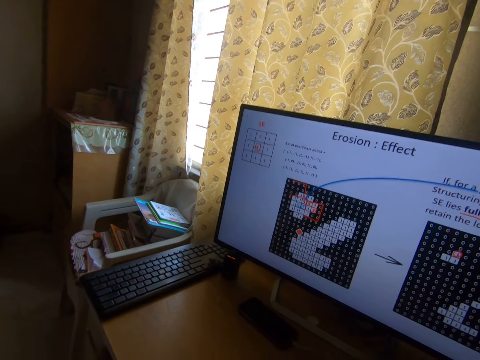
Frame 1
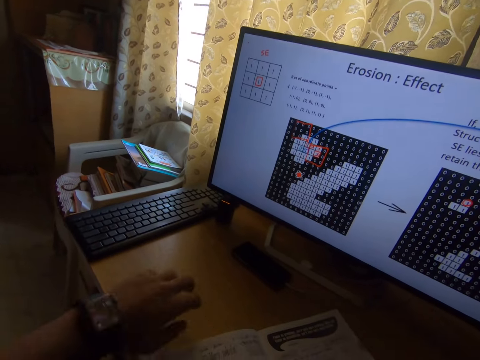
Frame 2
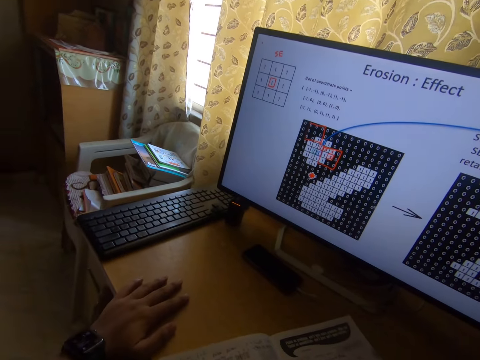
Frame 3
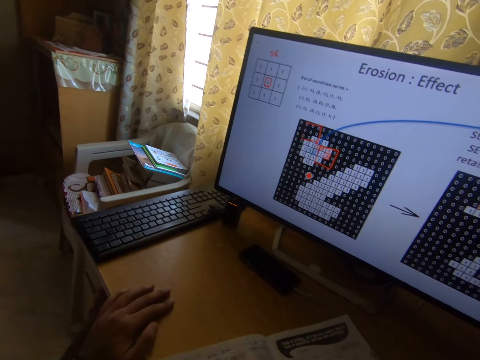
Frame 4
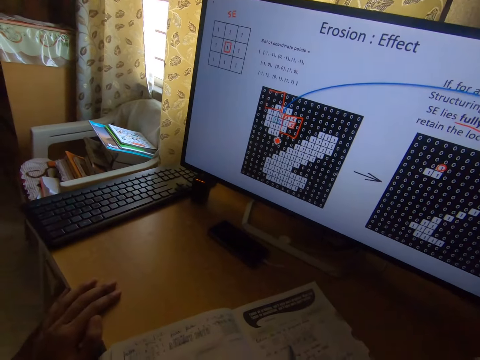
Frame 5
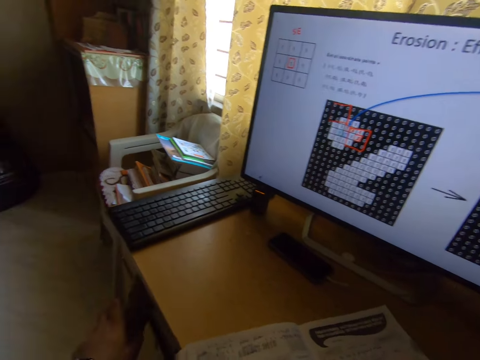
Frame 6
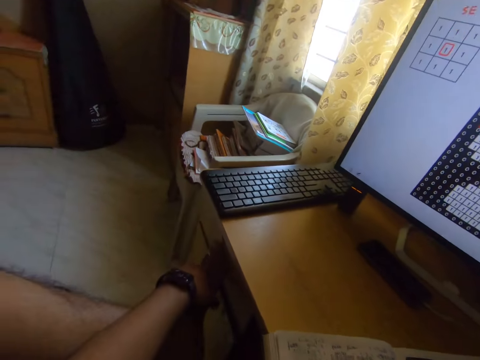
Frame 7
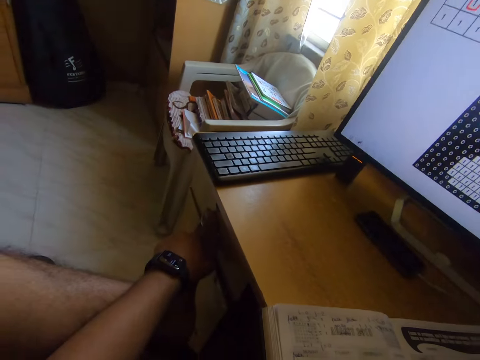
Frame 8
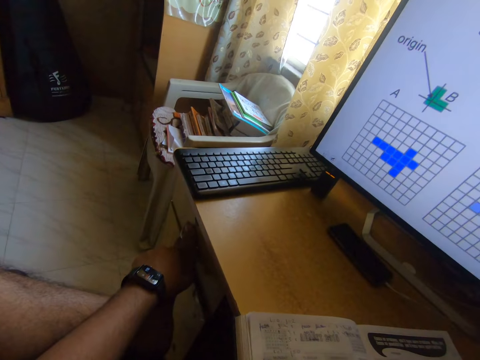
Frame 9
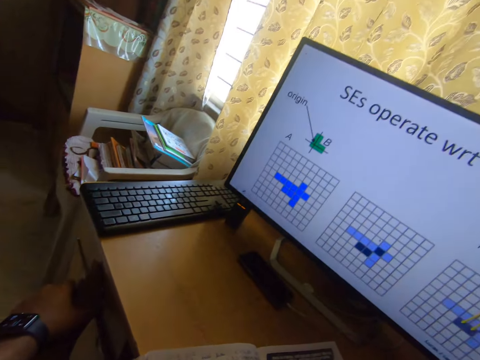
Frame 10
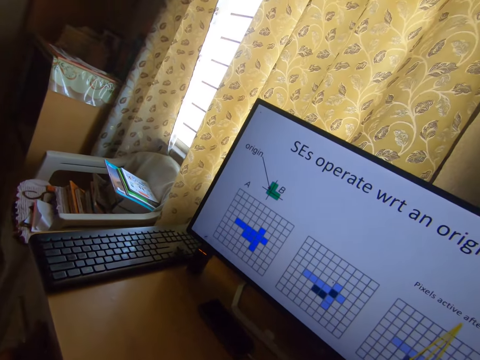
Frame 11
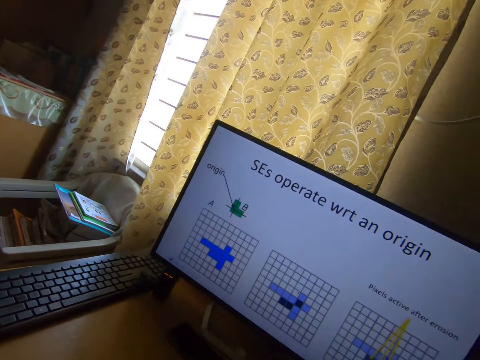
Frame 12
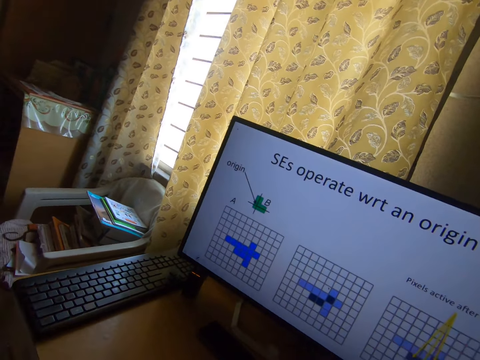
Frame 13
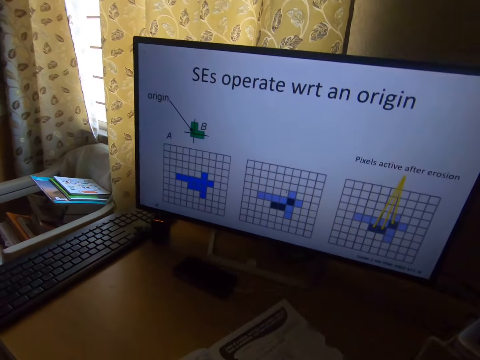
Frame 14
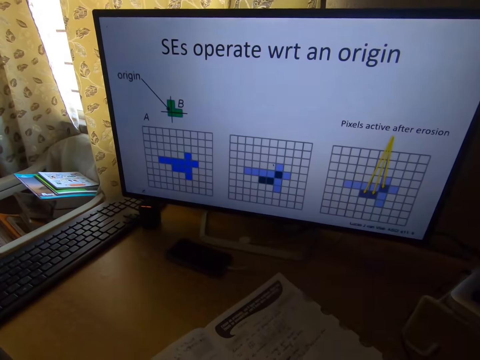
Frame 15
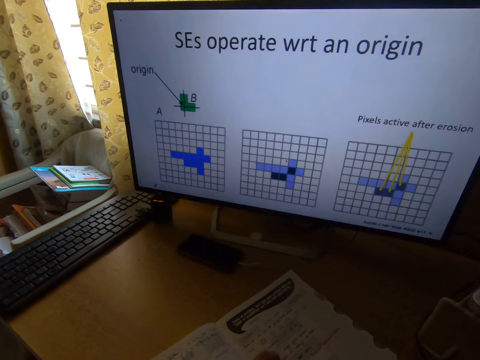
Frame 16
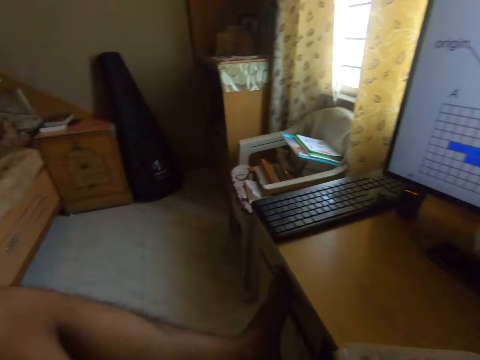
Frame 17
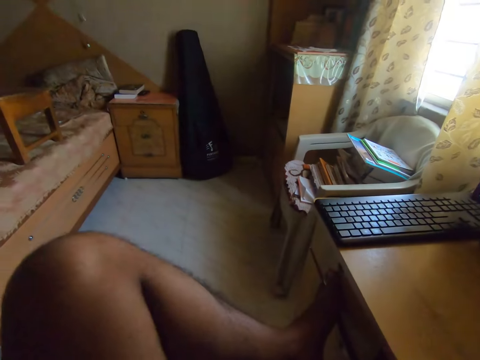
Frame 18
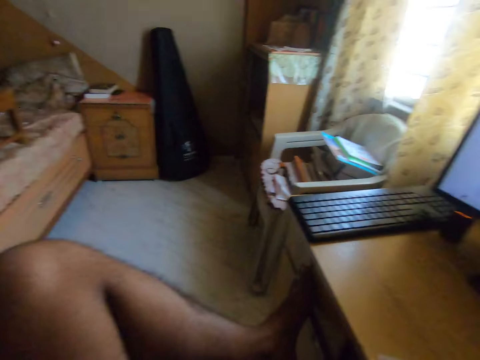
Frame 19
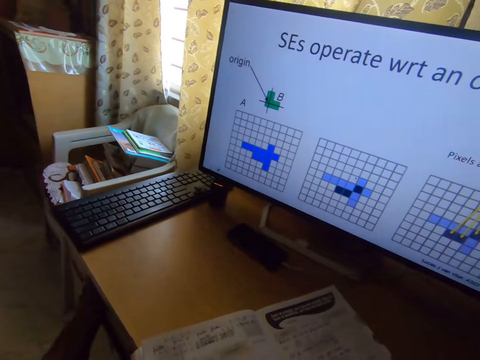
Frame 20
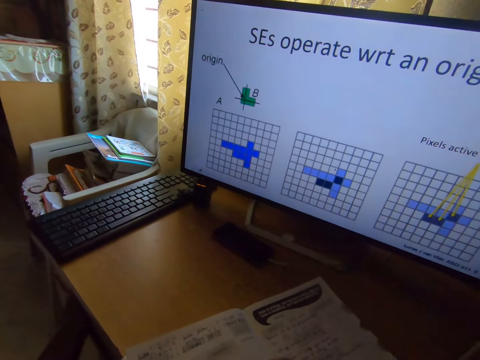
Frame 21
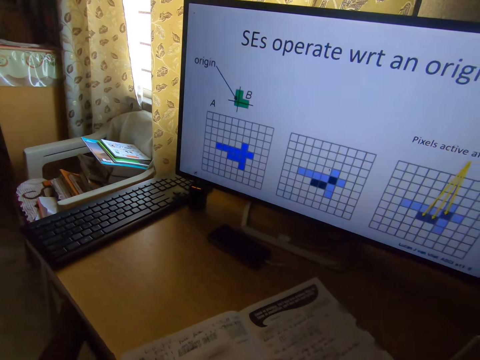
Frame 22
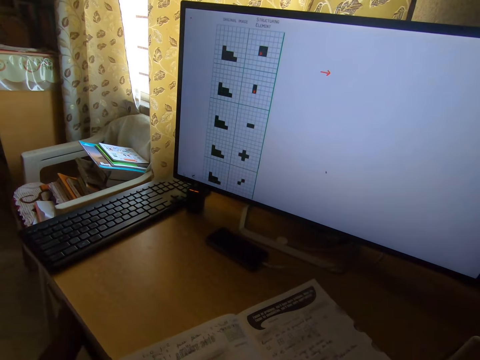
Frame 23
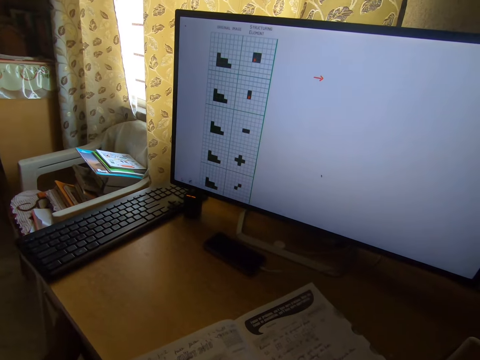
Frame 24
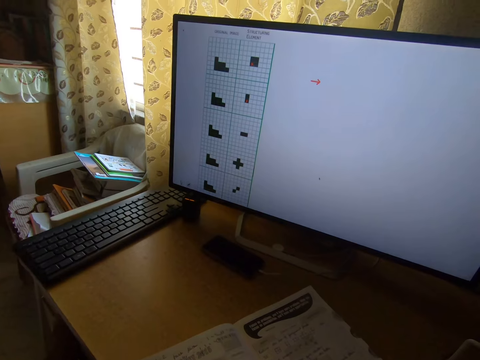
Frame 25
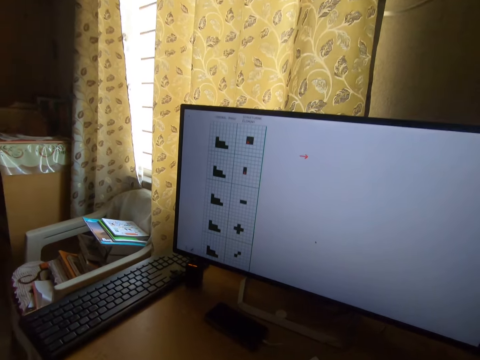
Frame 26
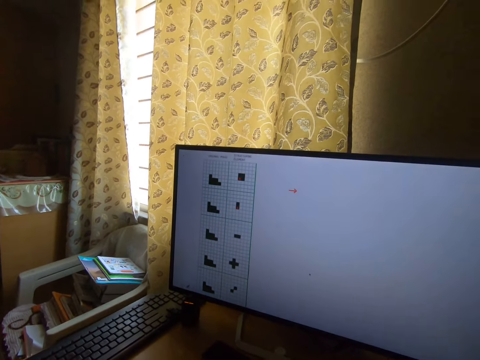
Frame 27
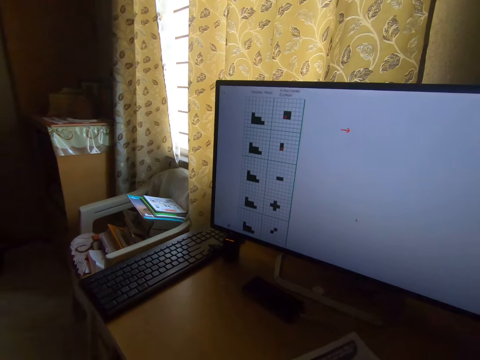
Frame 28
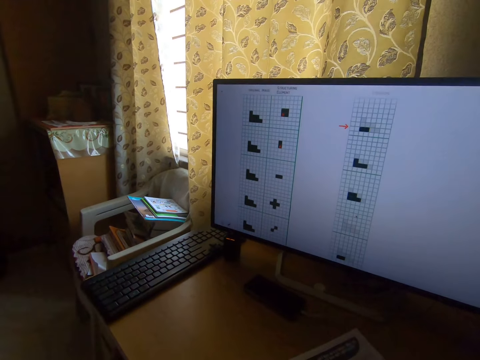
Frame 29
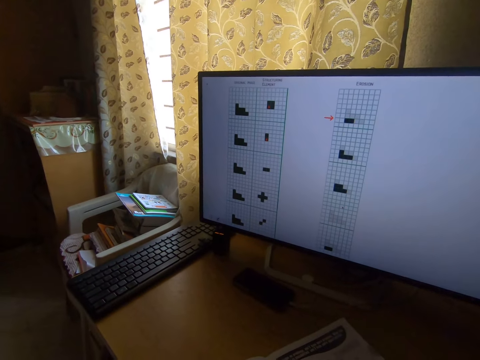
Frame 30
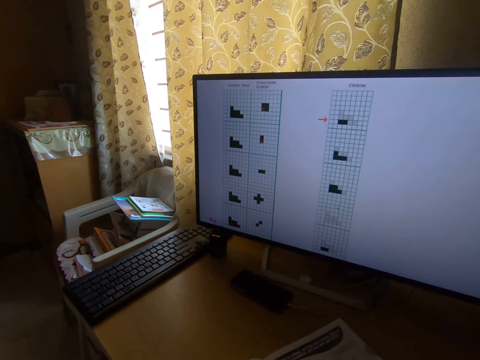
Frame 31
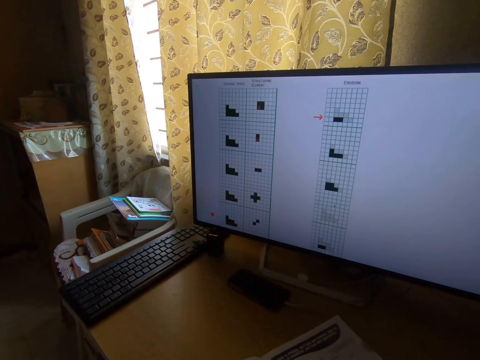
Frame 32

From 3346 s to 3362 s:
The camera wearer places his left hand on the study desk. He removes his left hand from the study desk. He places his hand on the drawer. He moves his hand. He looks around. He looks at a monitor.

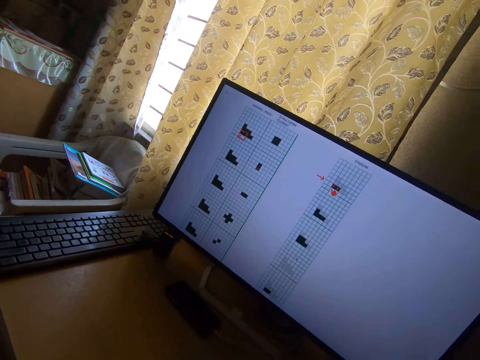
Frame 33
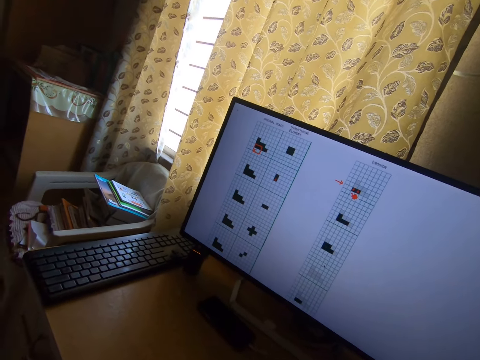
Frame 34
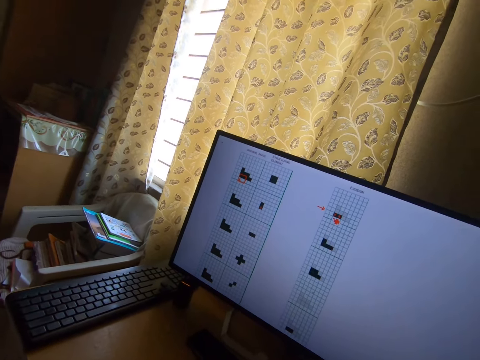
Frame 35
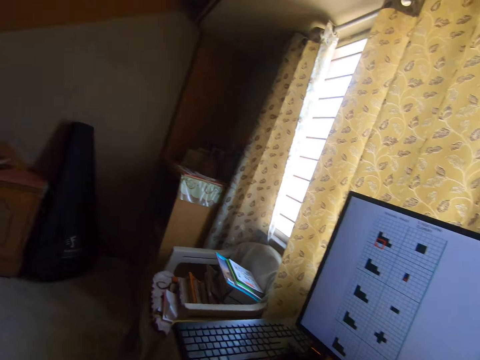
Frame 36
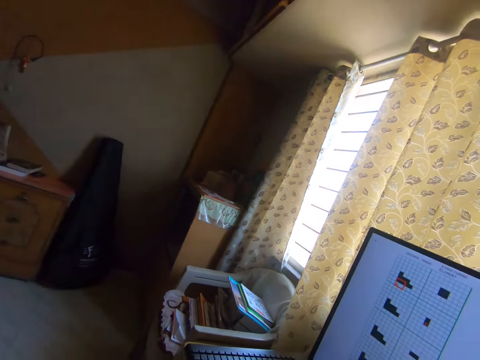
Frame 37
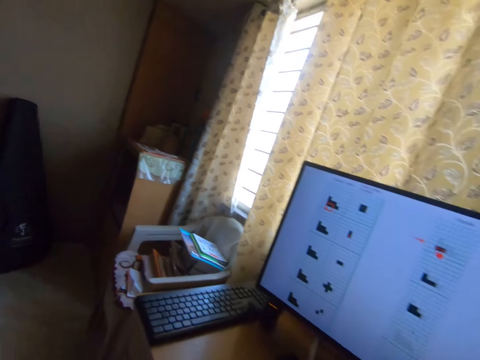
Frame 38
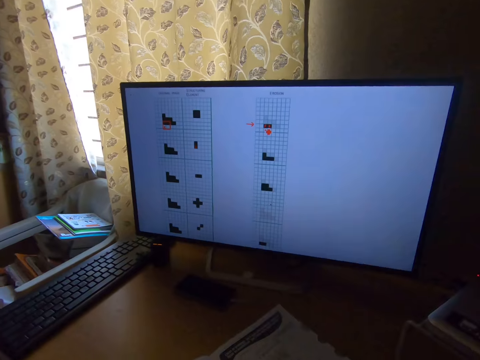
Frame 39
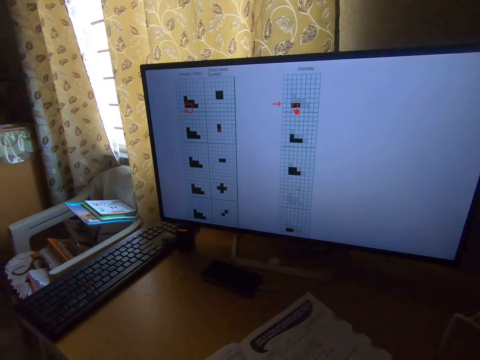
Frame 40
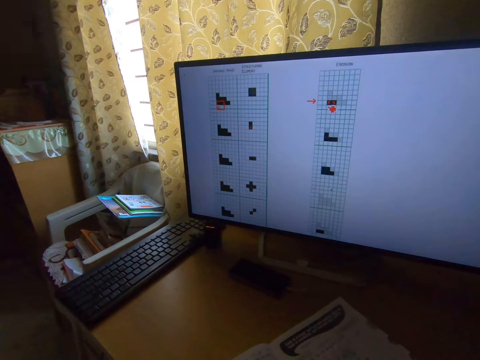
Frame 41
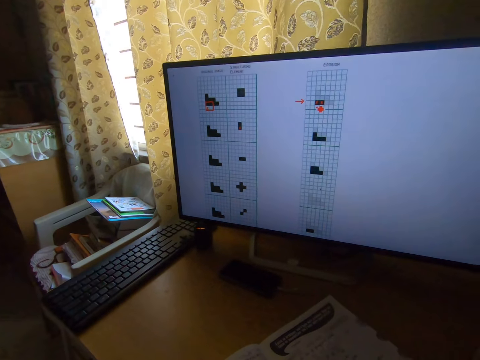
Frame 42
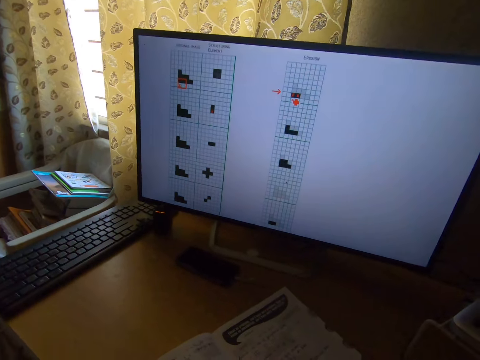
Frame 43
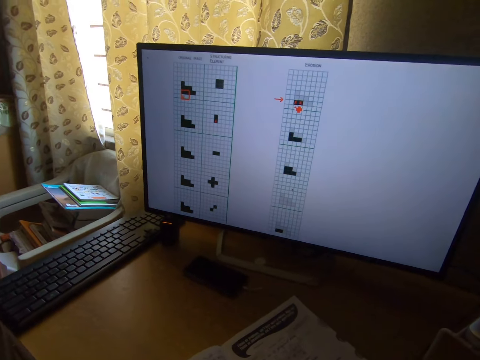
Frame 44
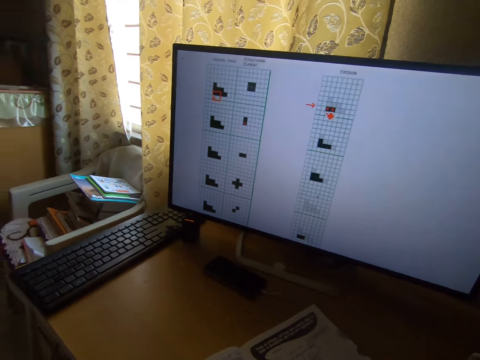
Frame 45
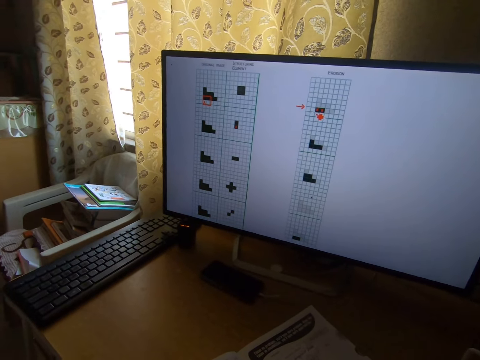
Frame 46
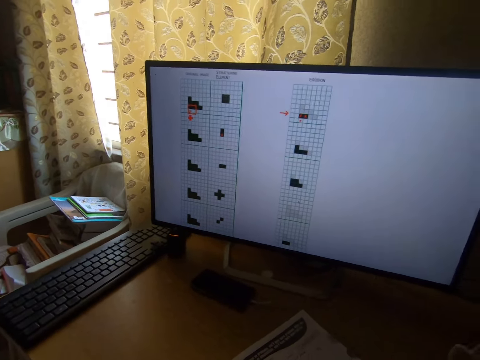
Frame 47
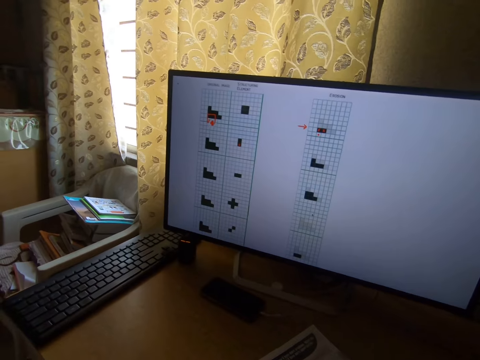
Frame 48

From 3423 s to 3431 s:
The camera wearer looks around. They look at a monitor.
